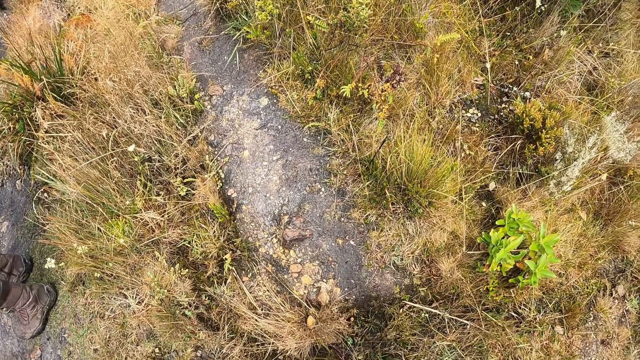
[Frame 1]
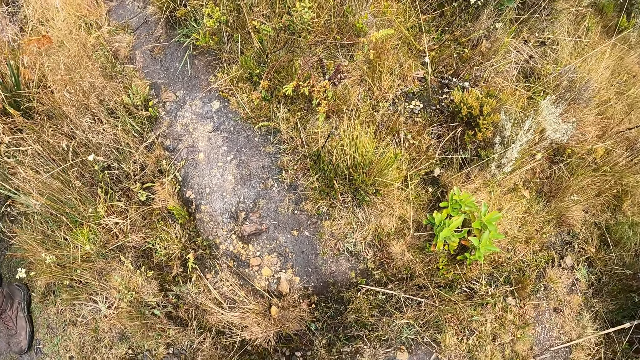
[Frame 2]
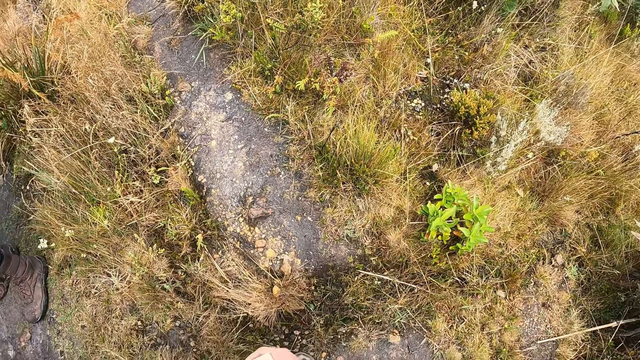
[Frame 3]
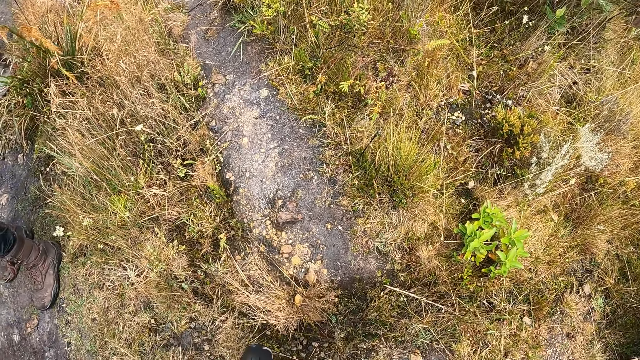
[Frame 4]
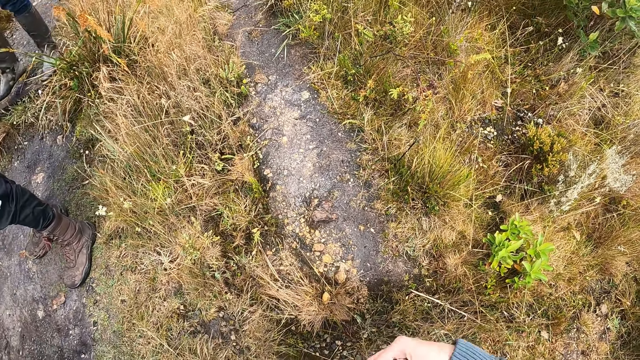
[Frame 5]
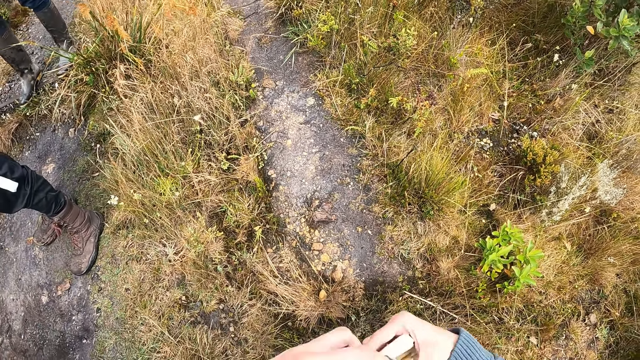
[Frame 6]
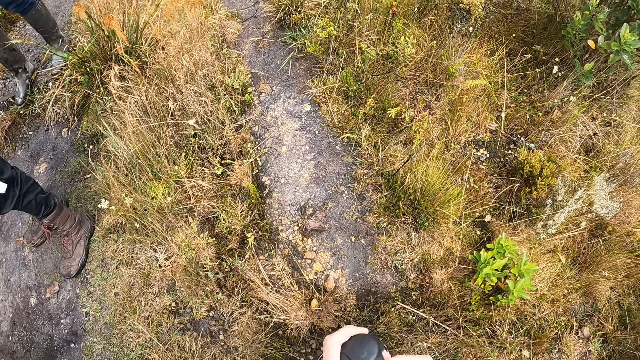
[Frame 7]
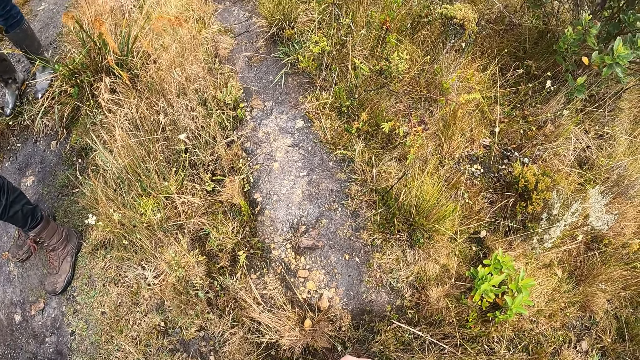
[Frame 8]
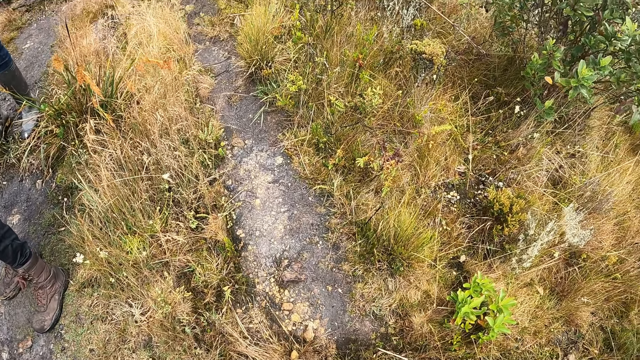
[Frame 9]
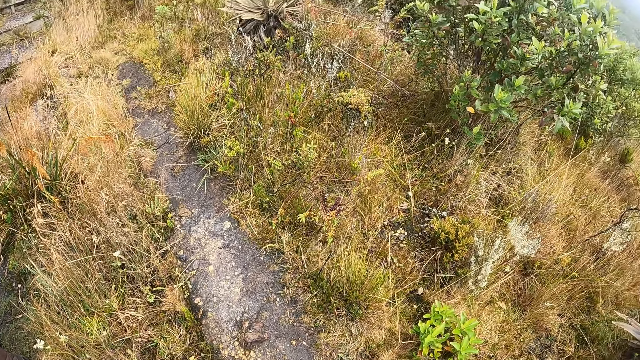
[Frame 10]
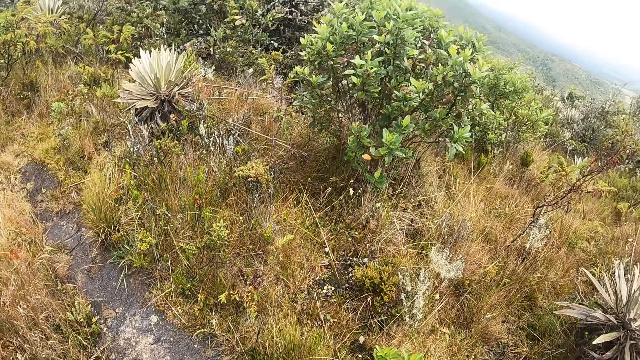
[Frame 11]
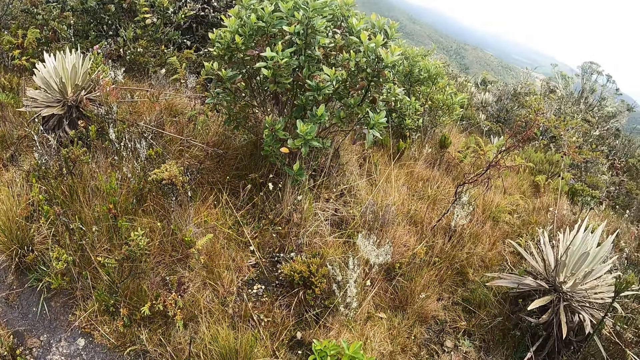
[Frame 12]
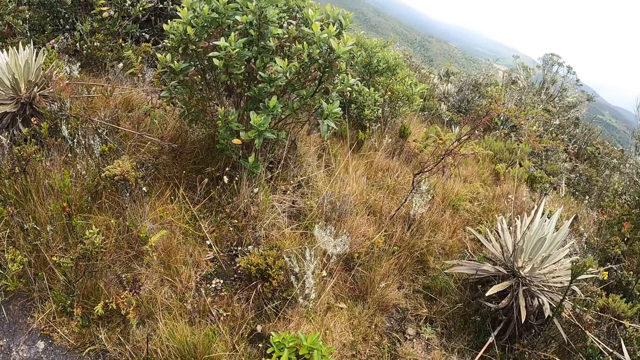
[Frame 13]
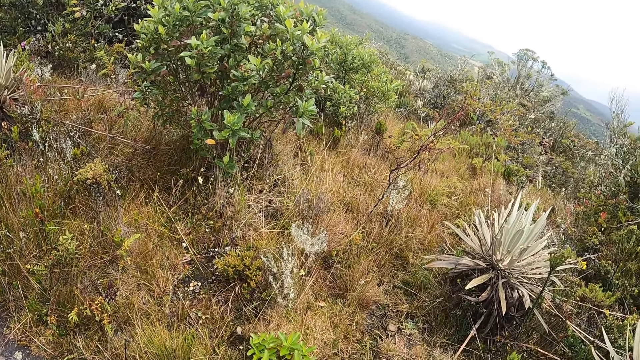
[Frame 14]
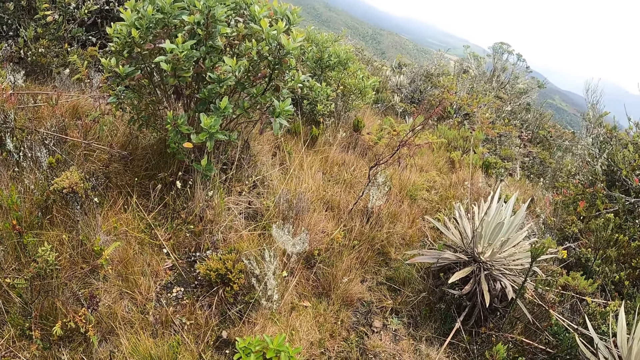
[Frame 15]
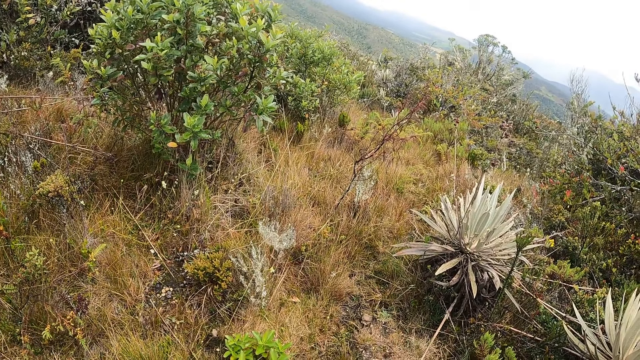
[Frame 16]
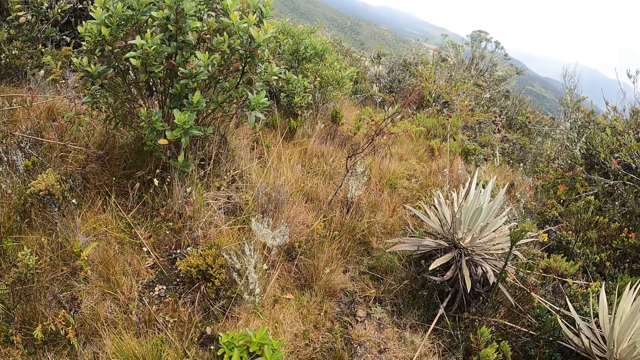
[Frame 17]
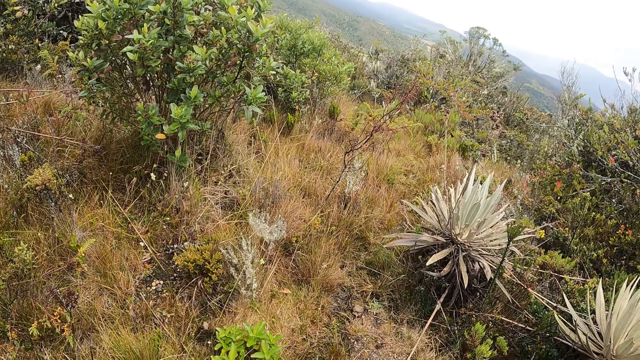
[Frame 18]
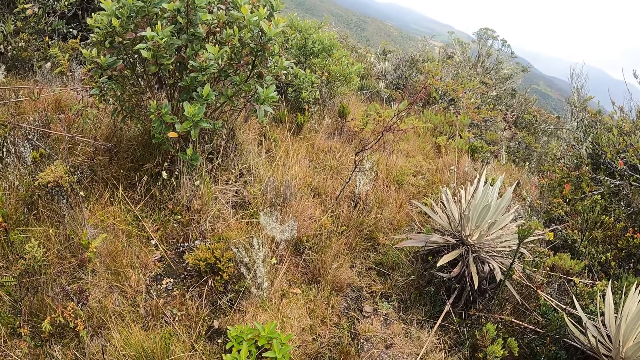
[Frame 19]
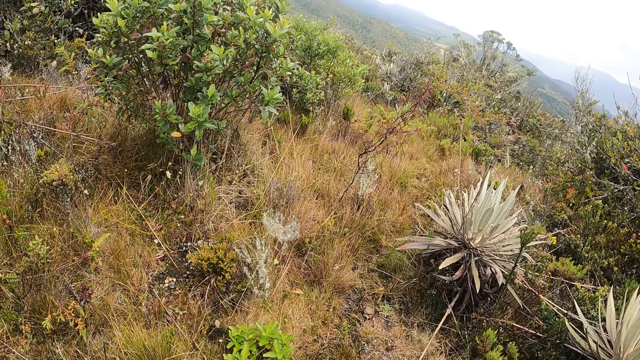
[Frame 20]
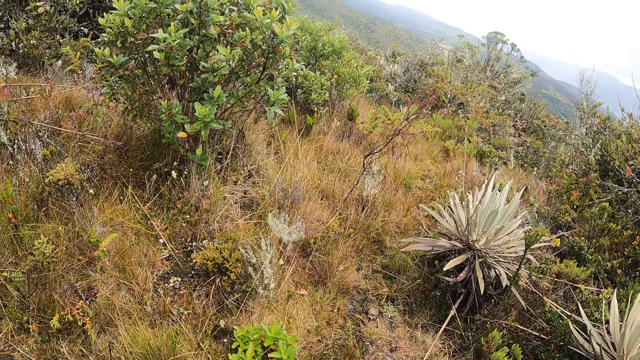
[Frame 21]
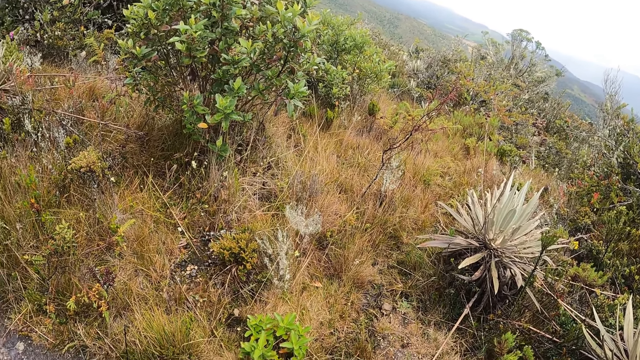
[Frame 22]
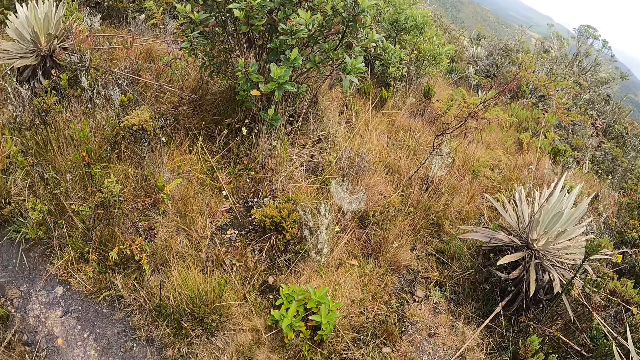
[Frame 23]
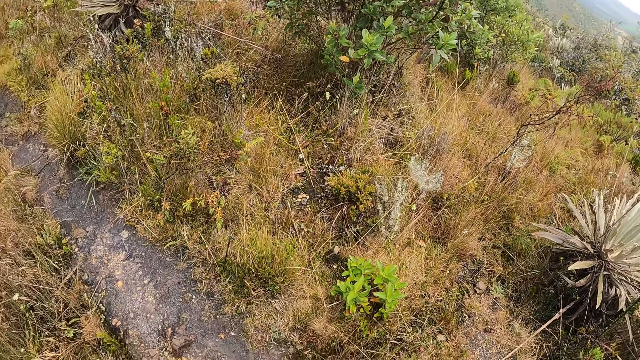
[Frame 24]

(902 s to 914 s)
The camera wearer opens the water bottle. They look around.

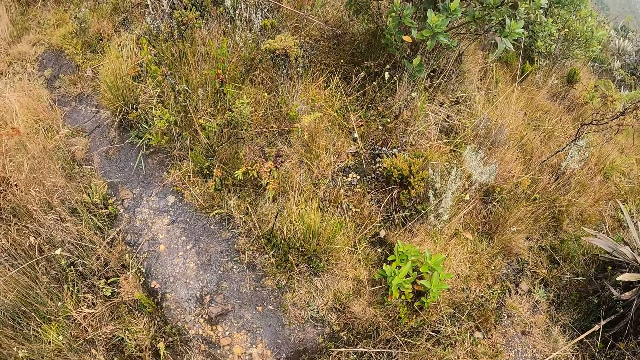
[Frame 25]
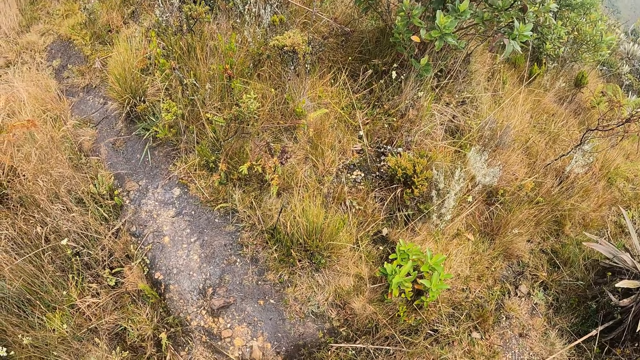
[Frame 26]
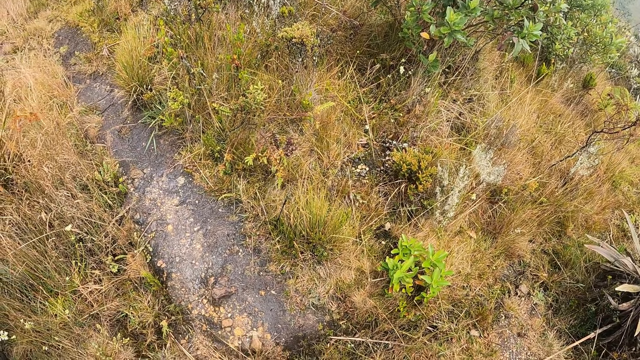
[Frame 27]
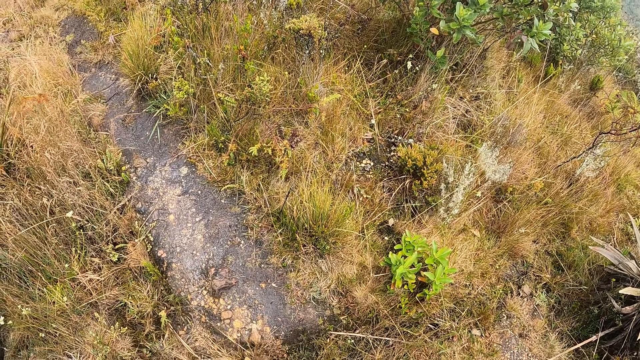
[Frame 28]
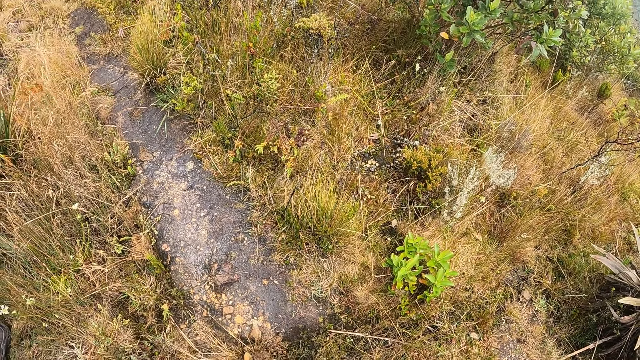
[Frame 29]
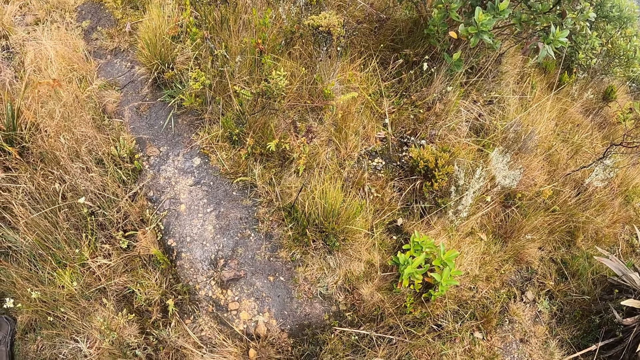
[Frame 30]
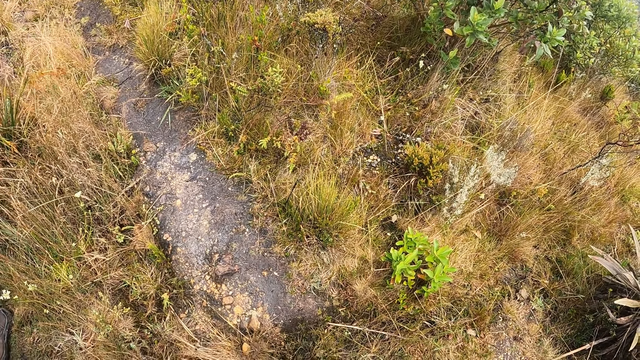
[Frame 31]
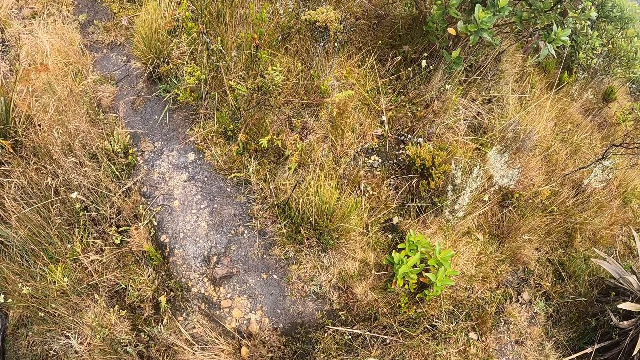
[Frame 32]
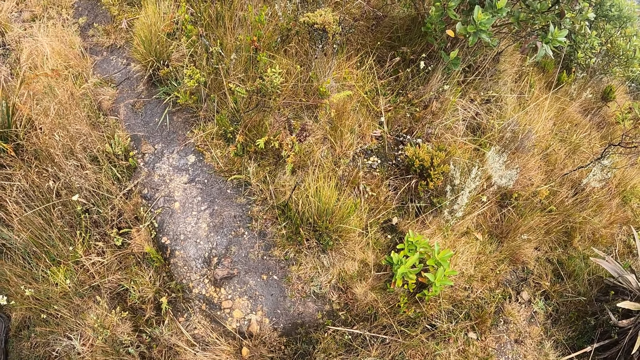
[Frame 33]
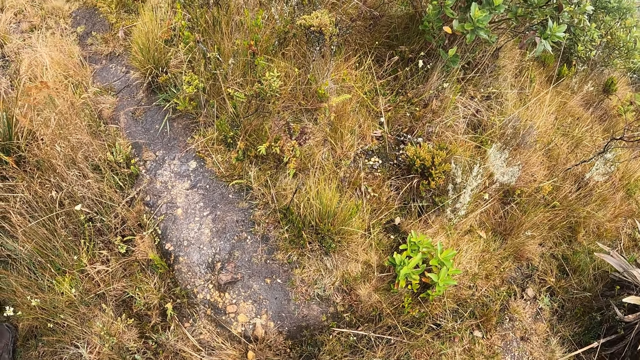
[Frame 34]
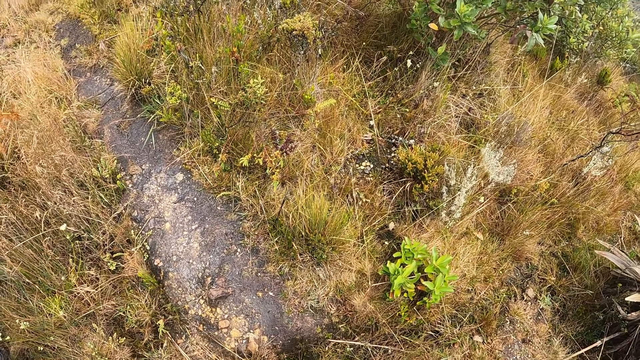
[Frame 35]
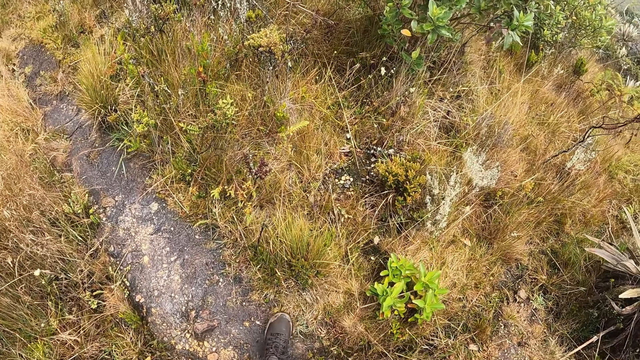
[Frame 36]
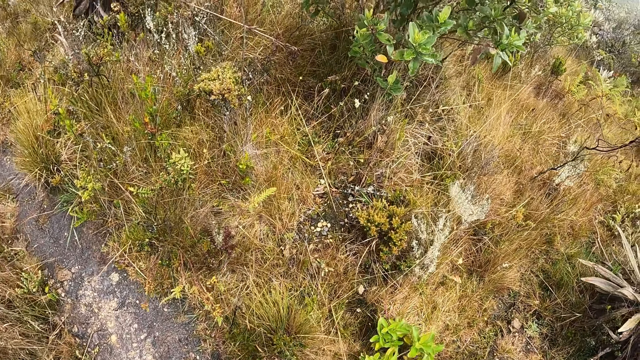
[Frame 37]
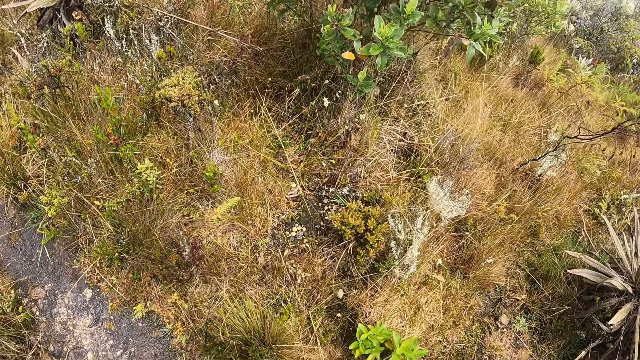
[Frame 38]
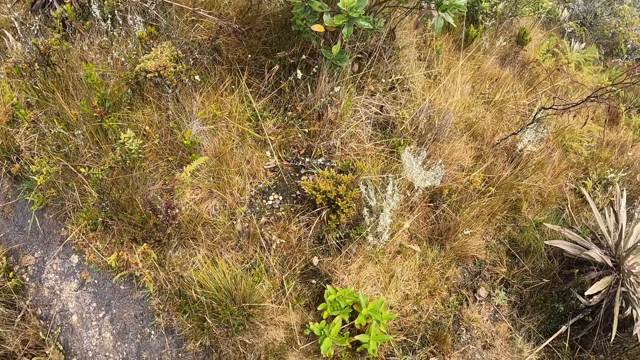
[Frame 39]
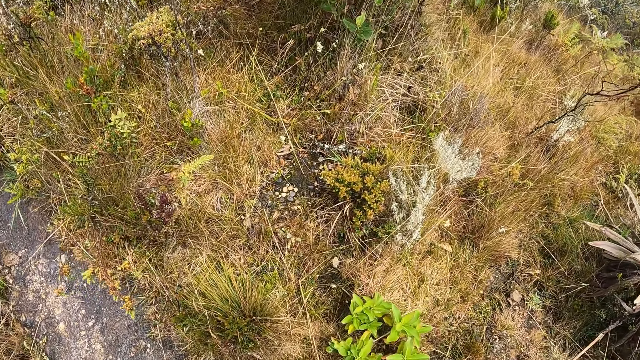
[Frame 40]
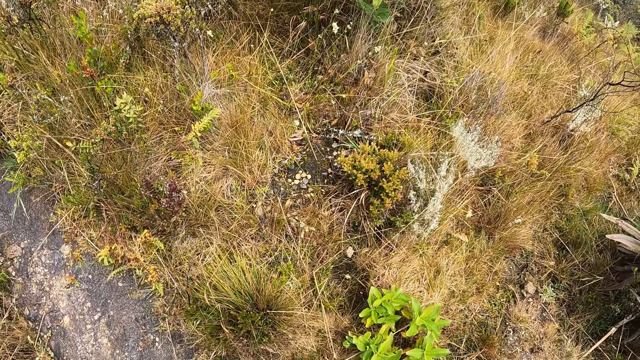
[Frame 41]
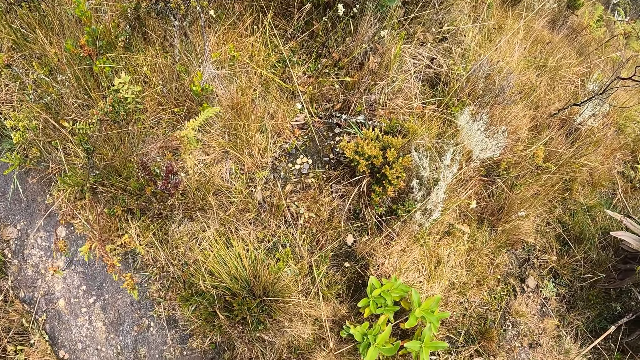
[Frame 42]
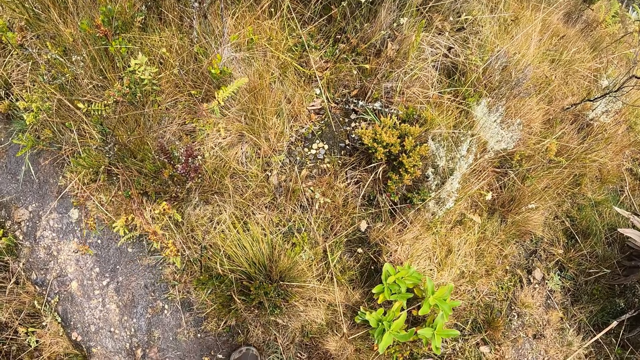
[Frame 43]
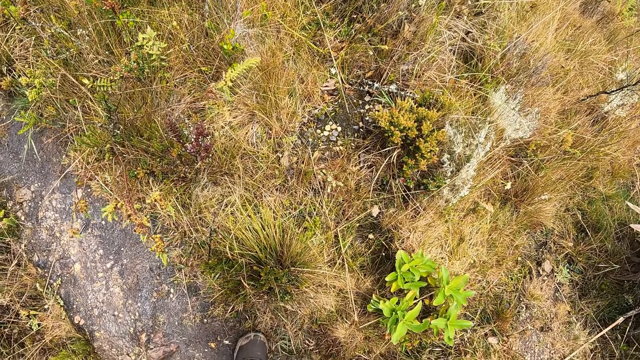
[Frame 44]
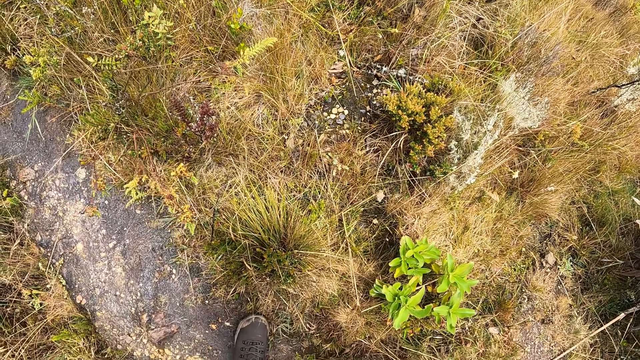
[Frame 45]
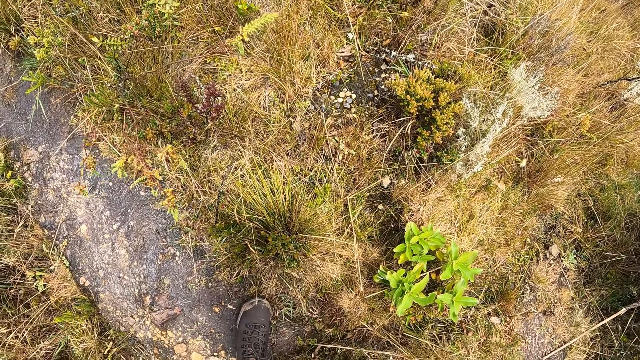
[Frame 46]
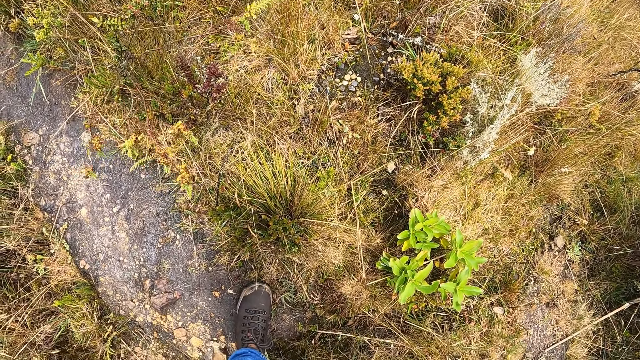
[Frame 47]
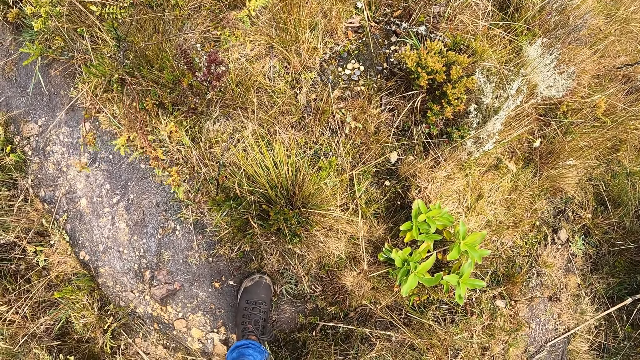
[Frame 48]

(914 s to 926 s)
The camera wearer bends down.
